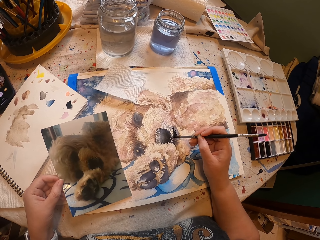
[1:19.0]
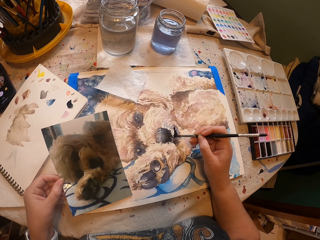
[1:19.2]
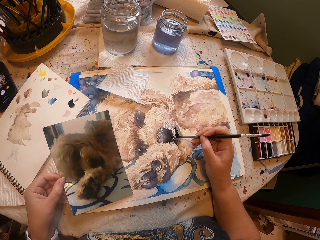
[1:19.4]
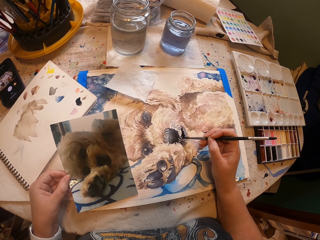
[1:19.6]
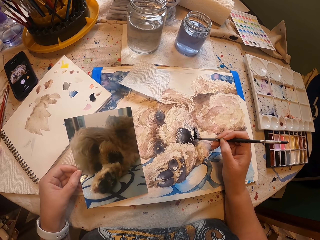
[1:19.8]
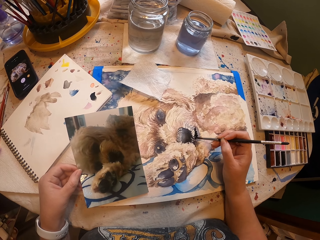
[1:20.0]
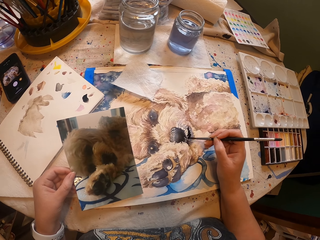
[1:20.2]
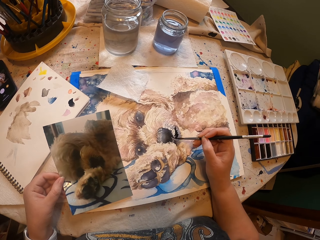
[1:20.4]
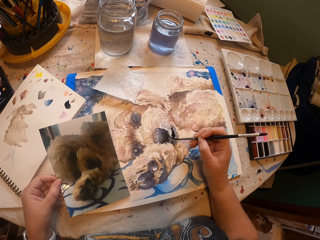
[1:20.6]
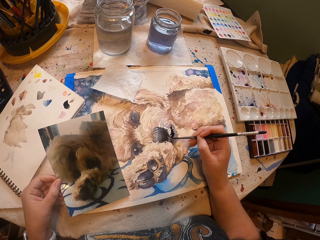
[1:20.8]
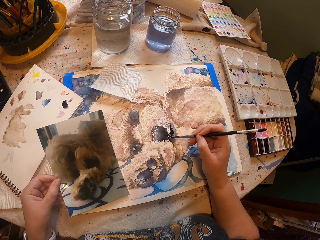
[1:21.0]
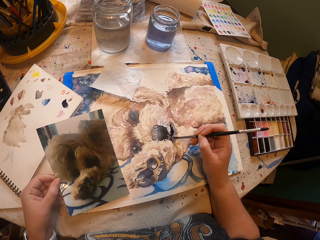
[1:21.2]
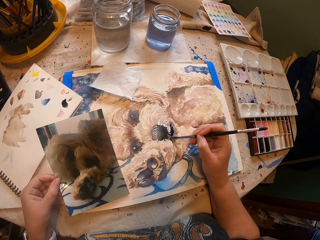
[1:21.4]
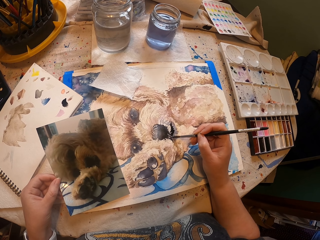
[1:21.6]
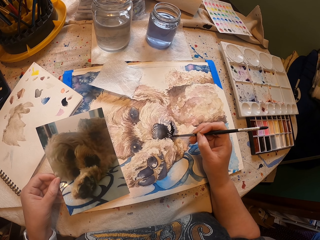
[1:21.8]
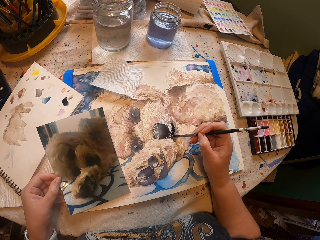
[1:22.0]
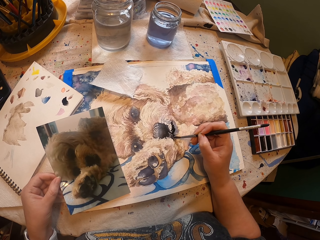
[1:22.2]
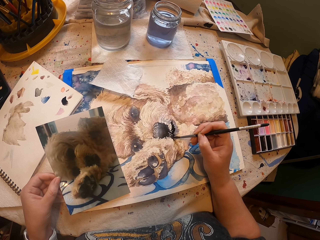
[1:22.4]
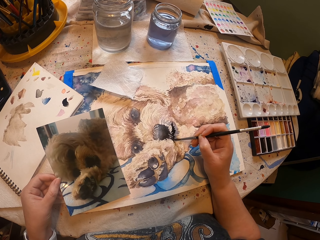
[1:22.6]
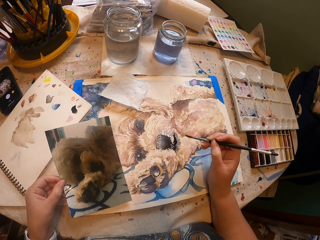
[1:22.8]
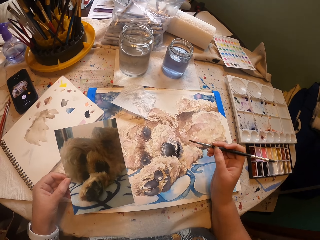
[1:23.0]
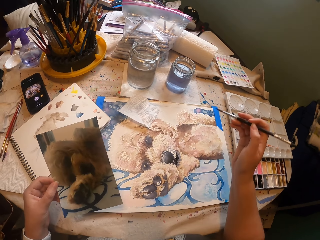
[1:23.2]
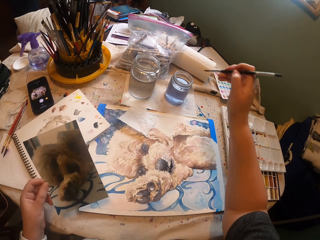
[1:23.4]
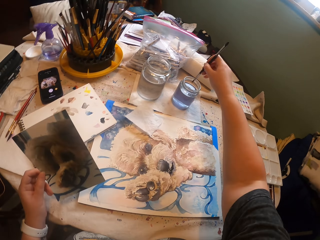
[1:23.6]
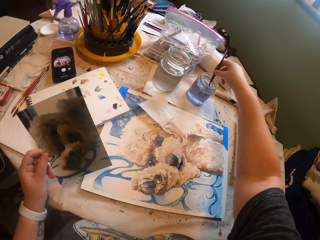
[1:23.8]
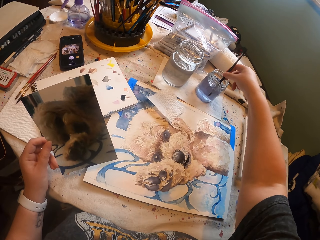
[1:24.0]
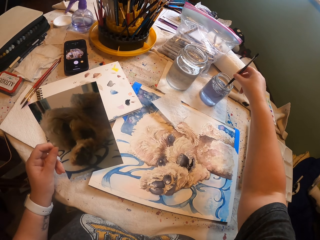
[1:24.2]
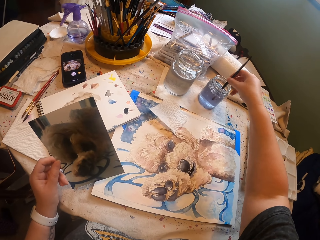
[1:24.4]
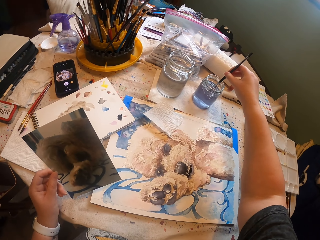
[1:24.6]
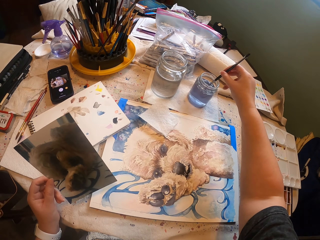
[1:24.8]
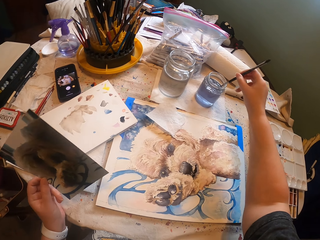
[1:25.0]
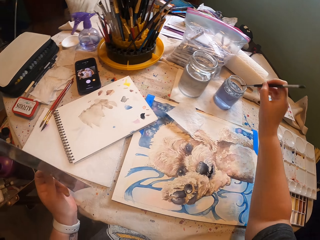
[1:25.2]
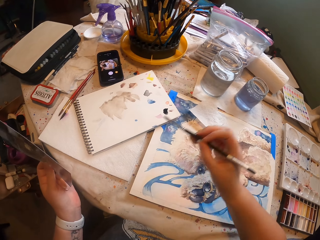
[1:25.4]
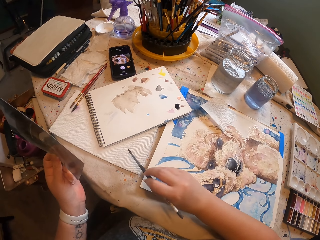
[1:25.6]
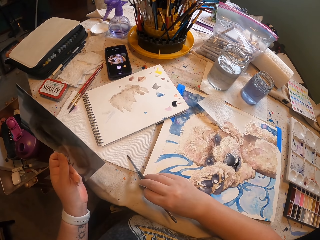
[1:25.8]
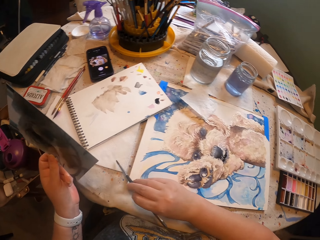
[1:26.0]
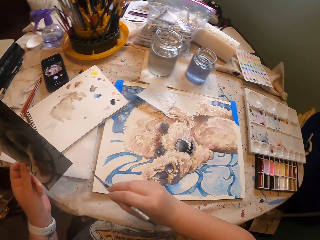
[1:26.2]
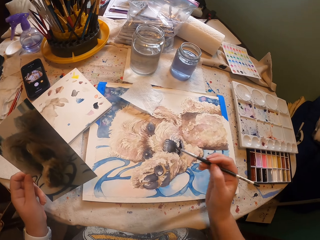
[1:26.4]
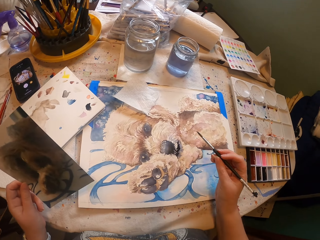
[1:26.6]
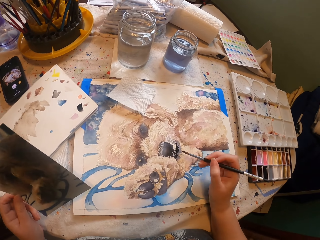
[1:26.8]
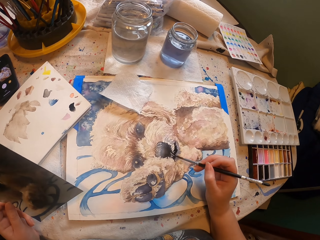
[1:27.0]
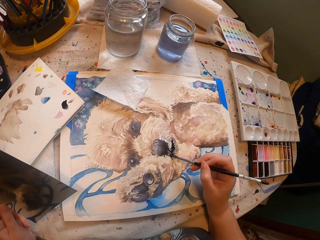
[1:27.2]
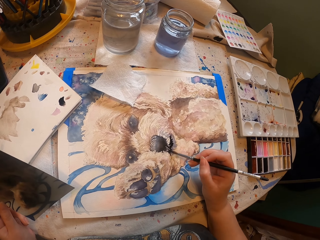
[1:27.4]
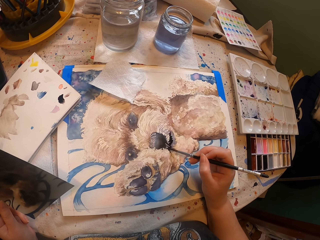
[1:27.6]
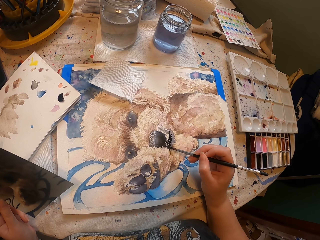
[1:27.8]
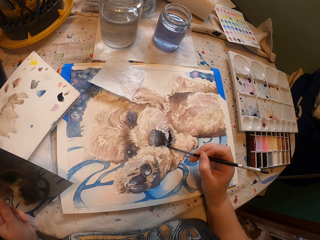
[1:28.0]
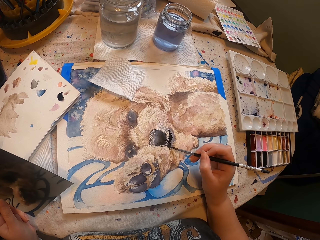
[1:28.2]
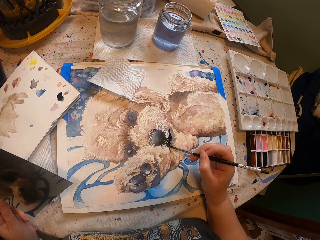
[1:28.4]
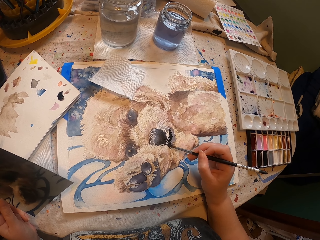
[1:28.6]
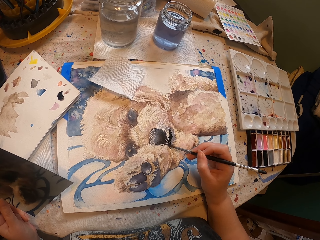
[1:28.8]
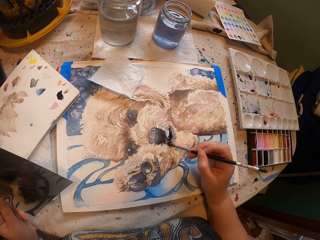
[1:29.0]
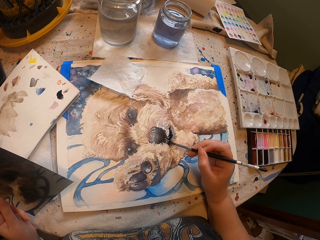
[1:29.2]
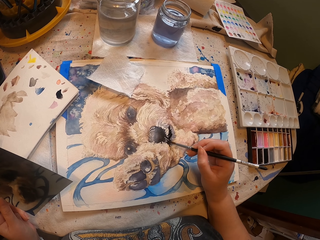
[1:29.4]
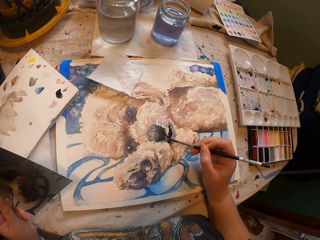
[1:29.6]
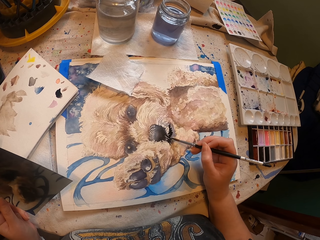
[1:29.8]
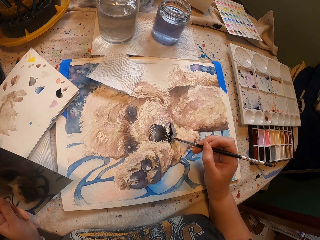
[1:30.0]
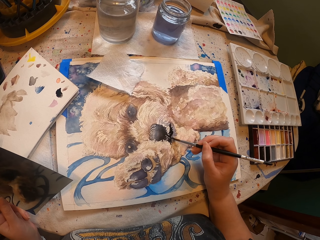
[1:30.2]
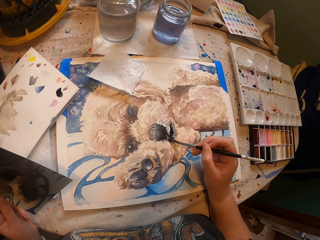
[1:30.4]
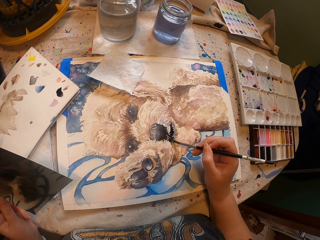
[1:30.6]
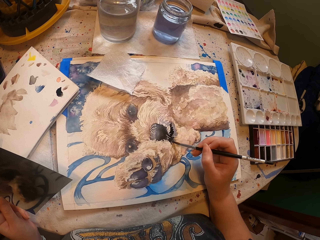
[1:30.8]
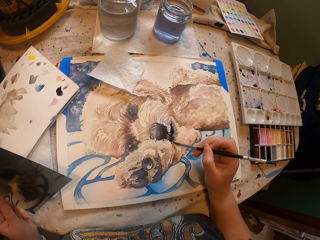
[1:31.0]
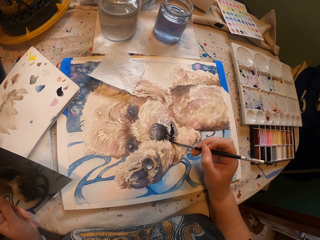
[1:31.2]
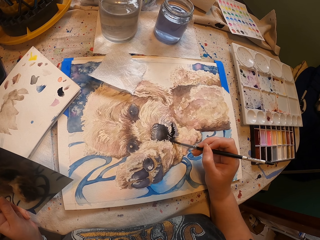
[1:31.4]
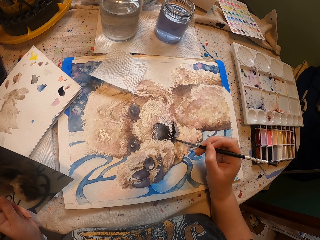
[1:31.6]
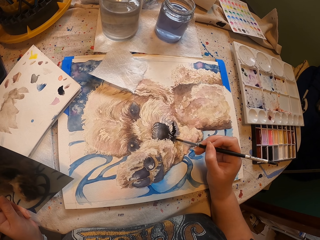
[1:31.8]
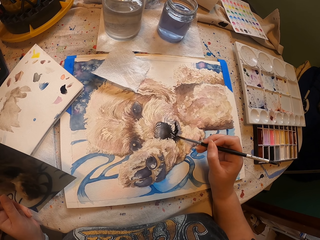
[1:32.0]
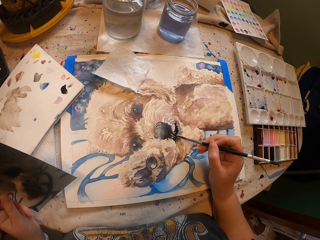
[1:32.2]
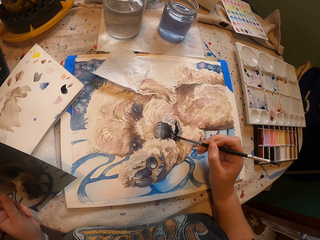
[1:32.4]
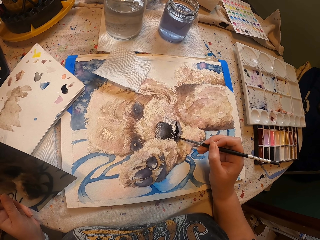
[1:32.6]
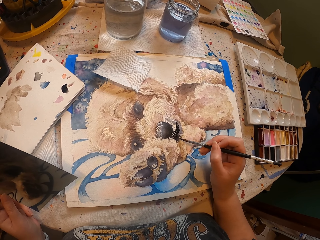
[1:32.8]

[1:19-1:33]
The camera wearer pulls the brush off the portrait. They dip the brush in a tin and pull the brush off the tin. They rub the paint brush on the paper. They put the brush on the paper and pull the brush off the paper. They paint the portrait with the brush.

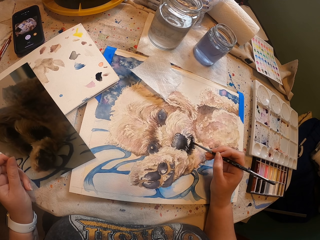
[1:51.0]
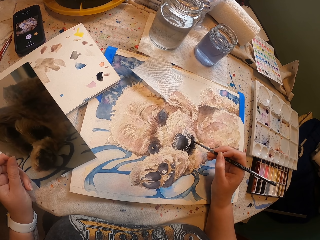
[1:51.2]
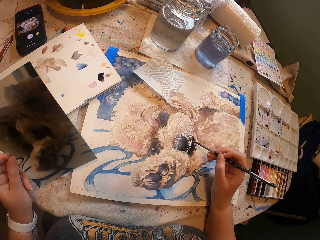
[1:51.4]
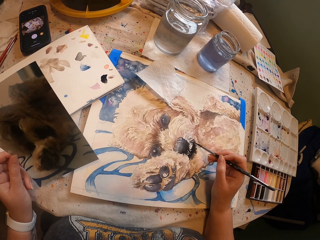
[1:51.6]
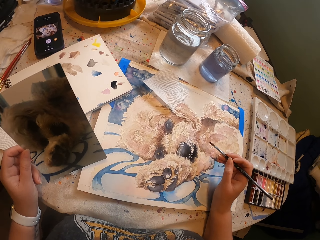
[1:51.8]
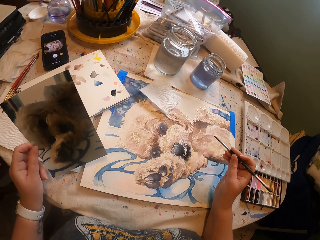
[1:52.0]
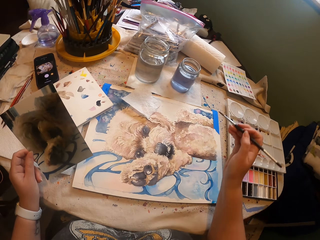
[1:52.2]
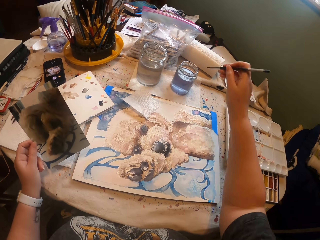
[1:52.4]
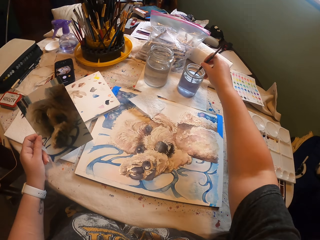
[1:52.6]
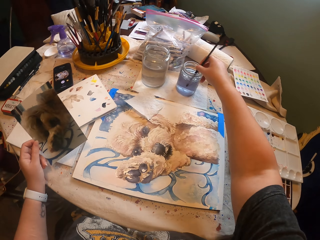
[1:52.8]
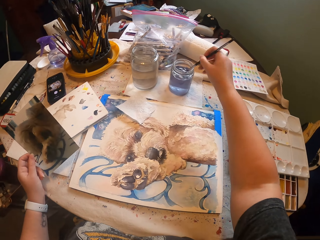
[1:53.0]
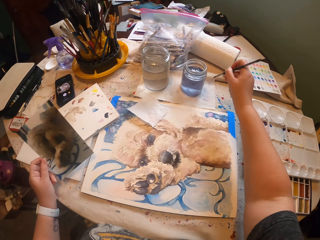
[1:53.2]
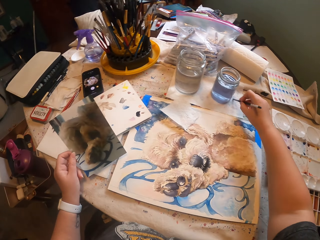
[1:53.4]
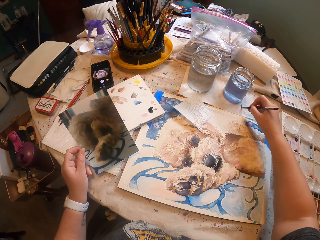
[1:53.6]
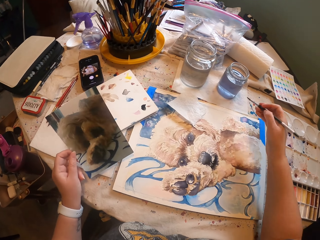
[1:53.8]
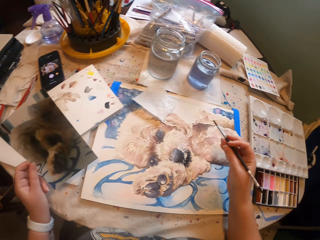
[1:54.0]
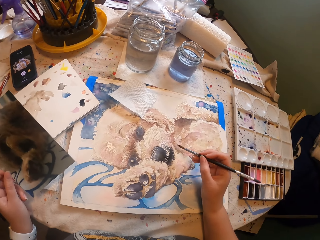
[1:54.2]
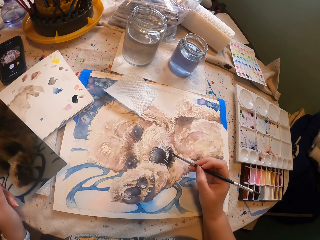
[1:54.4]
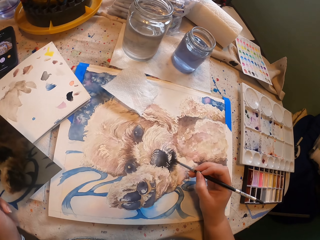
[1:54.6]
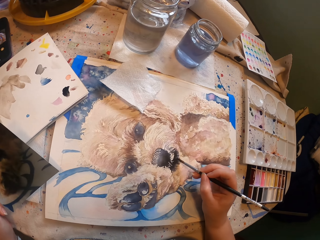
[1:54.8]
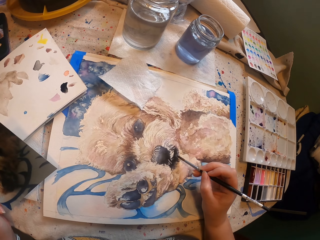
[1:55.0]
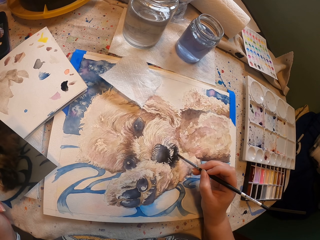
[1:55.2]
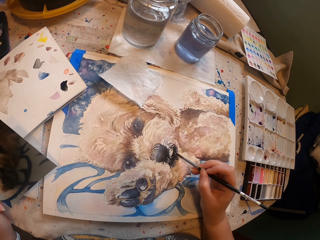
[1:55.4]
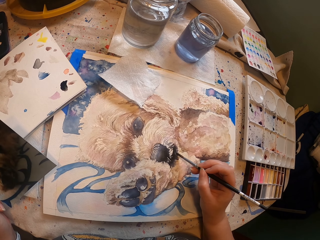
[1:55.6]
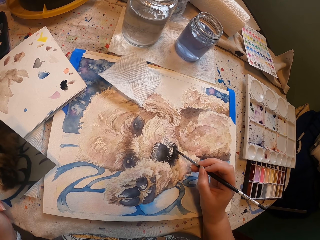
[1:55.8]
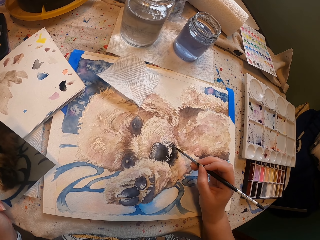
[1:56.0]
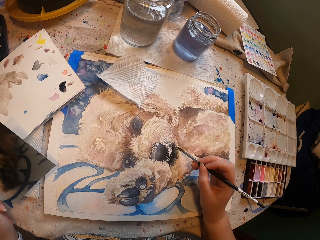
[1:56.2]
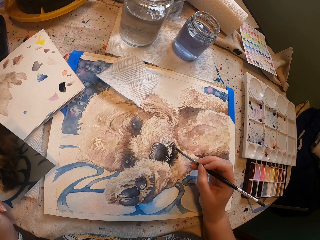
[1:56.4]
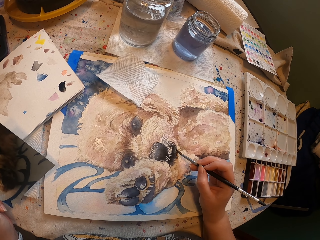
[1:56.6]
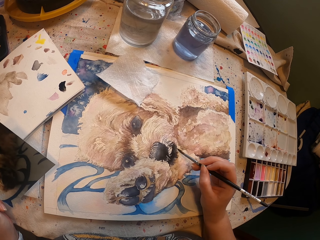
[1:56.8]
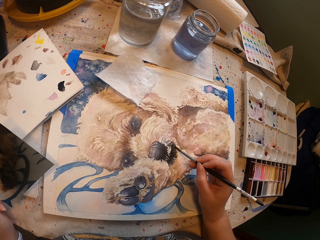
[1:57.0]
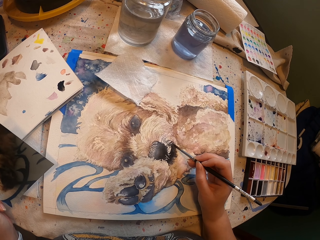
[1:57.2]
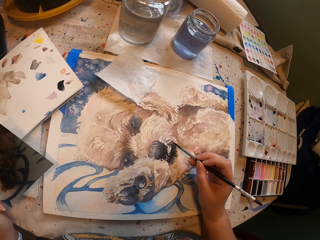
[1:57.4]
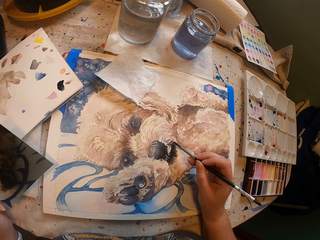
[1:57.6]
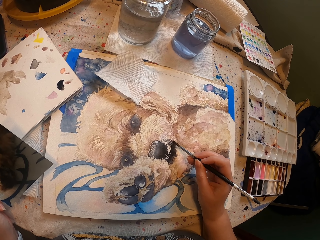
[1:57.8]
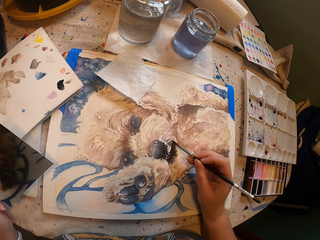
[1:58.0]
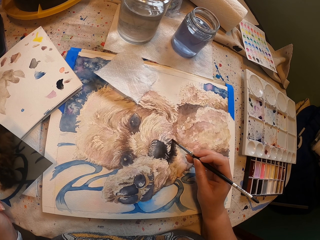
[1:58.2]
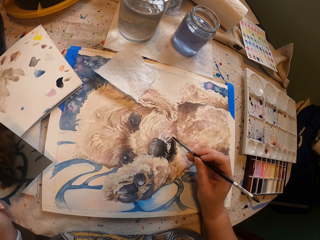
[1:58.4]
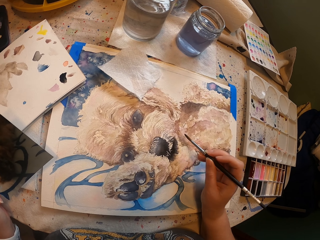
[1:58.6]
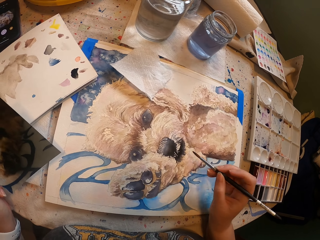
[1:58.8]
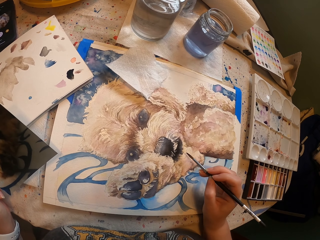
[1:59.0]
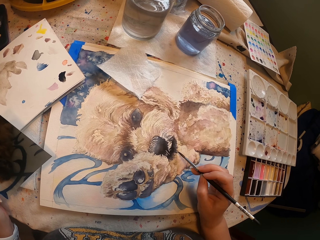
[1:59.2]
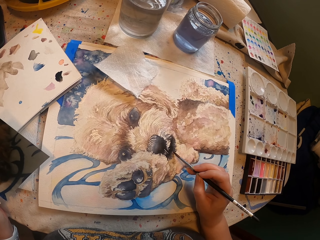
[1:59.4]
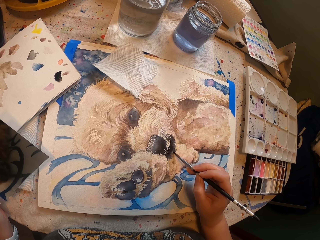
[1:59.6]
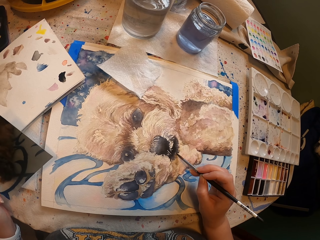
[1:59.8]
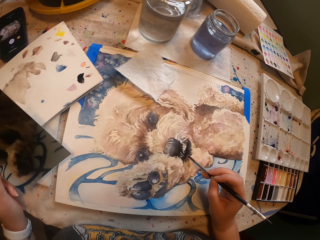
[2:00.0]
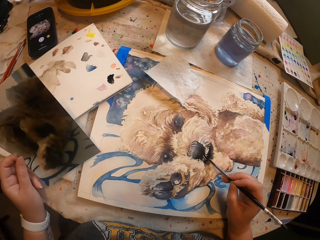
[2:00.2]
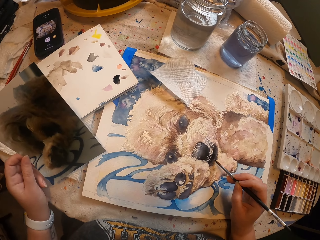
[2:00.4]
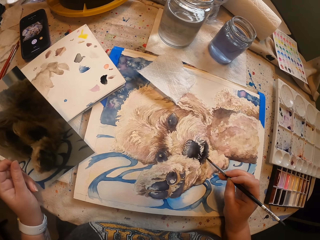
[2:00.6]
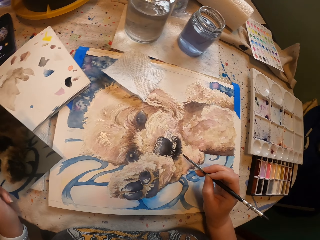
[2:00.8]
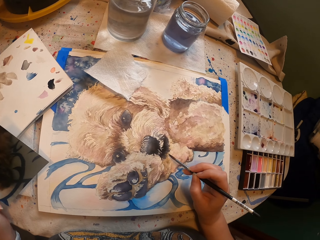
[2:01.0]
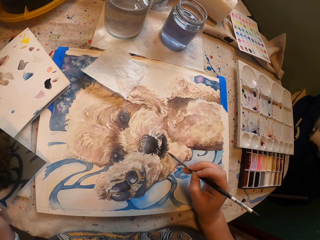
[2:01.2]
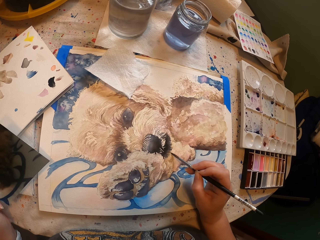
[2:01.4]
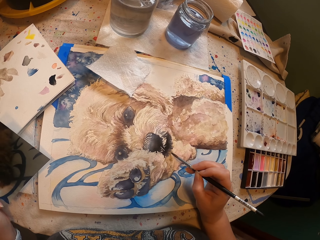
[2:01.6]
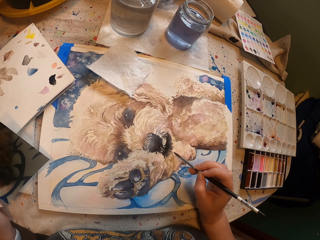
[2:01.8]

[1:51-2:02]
The camera wearer pulls the brush off the portrait. They dip the brush in a tin. They rub the paint brush on the paper. They clear the brush on the paper. They paint the portrait with the brush.
